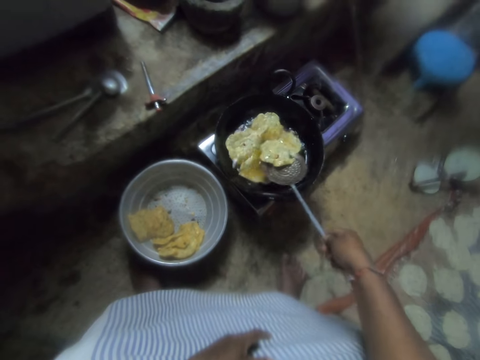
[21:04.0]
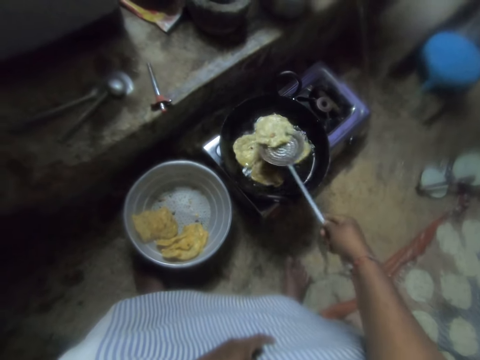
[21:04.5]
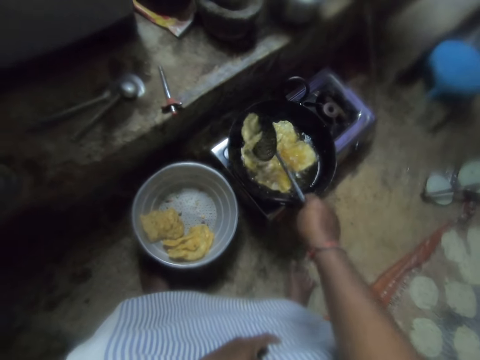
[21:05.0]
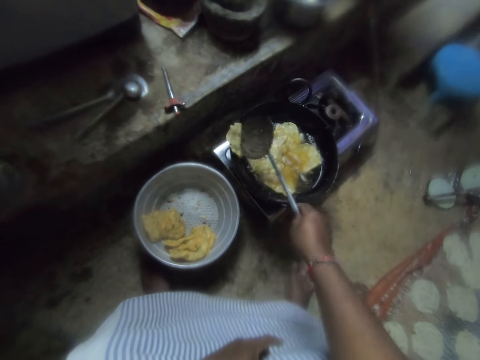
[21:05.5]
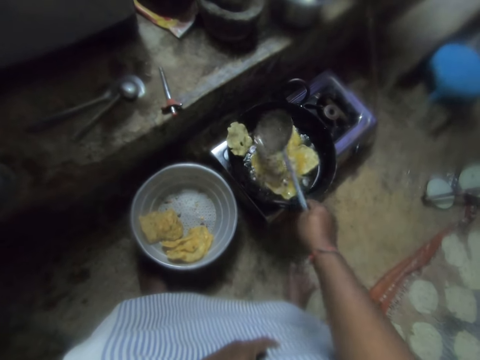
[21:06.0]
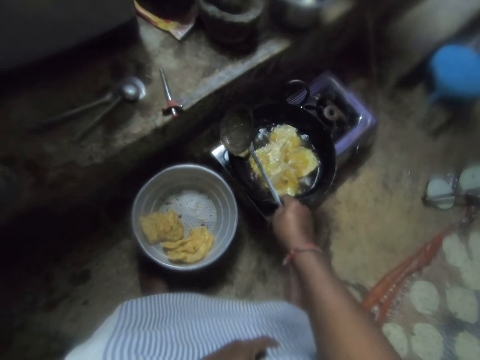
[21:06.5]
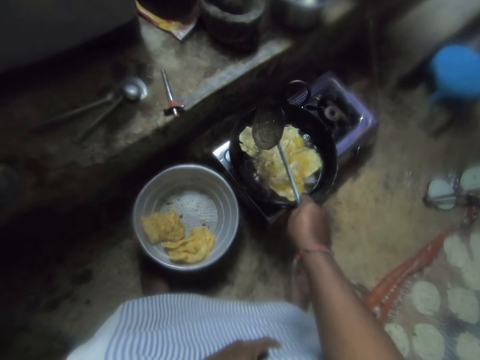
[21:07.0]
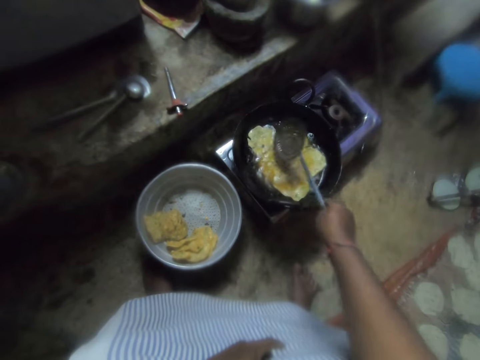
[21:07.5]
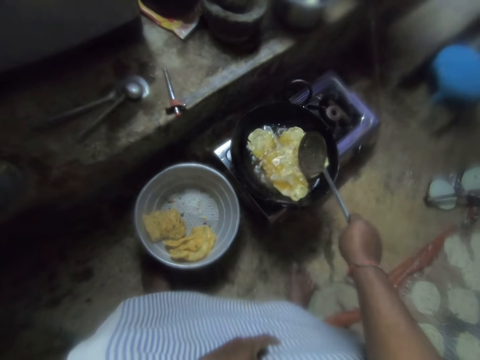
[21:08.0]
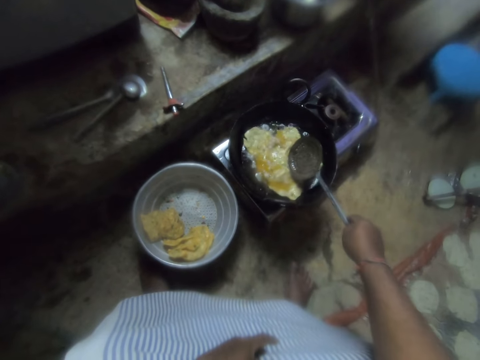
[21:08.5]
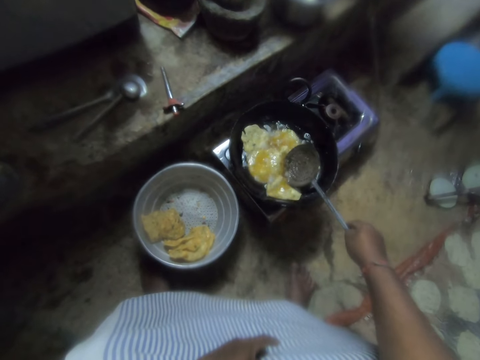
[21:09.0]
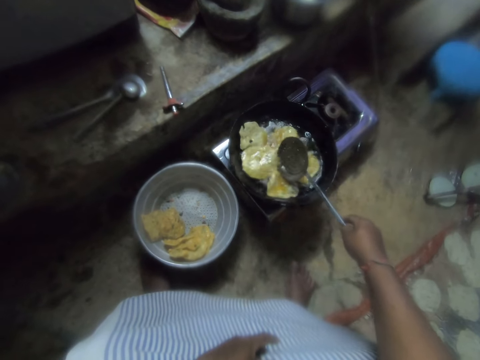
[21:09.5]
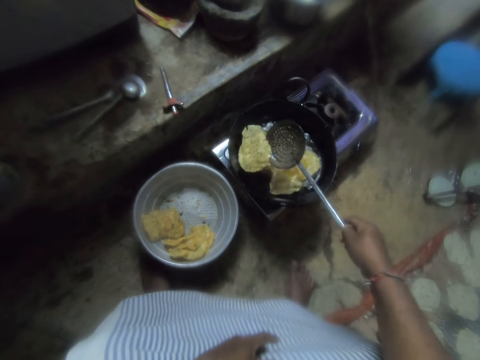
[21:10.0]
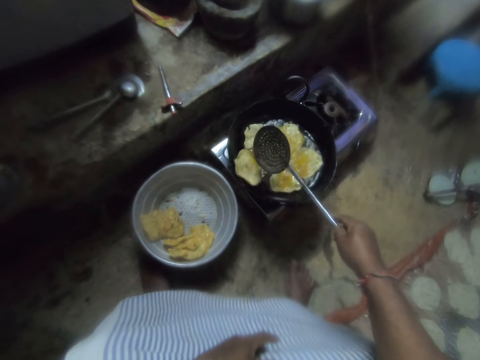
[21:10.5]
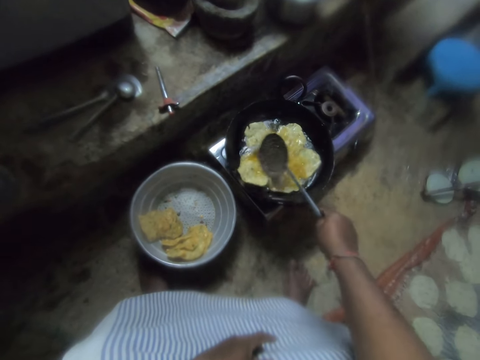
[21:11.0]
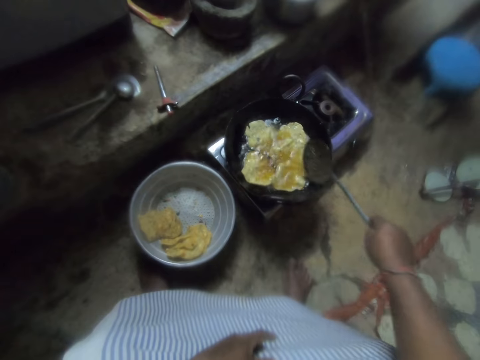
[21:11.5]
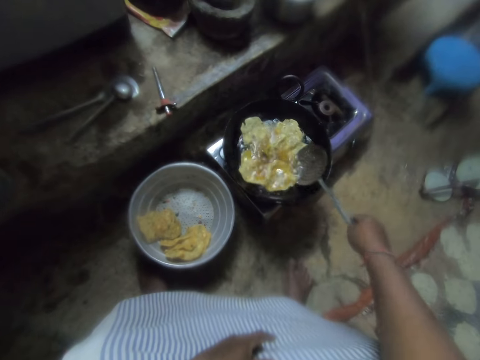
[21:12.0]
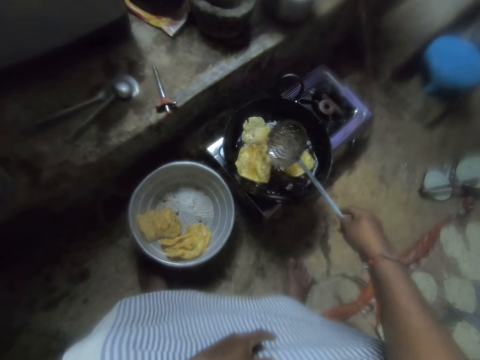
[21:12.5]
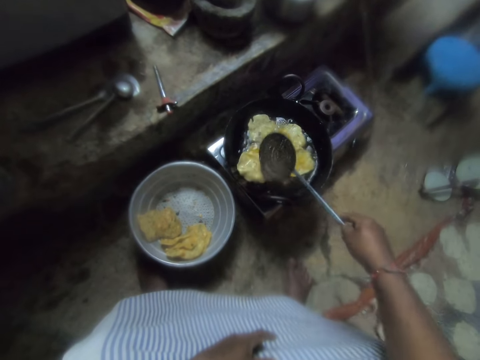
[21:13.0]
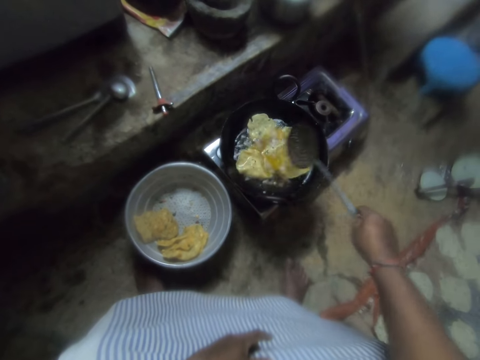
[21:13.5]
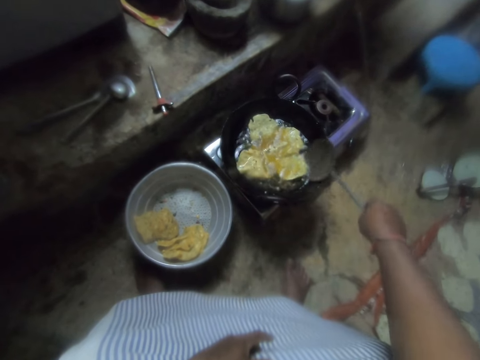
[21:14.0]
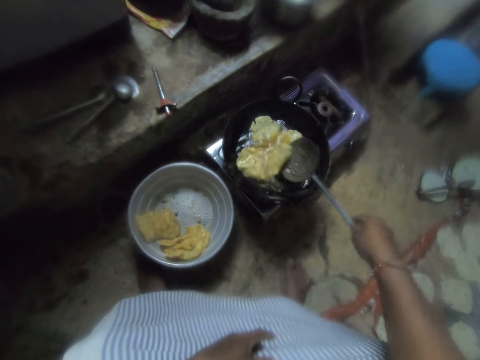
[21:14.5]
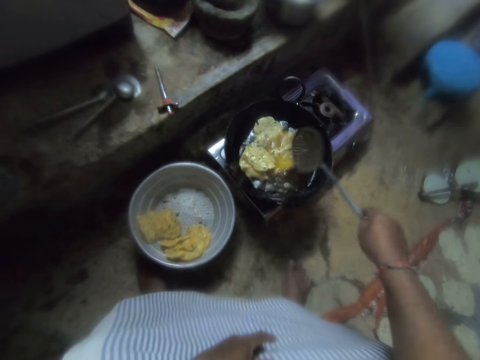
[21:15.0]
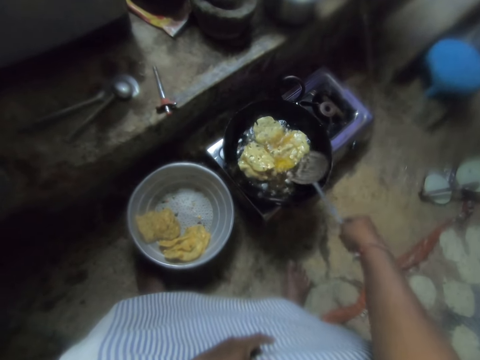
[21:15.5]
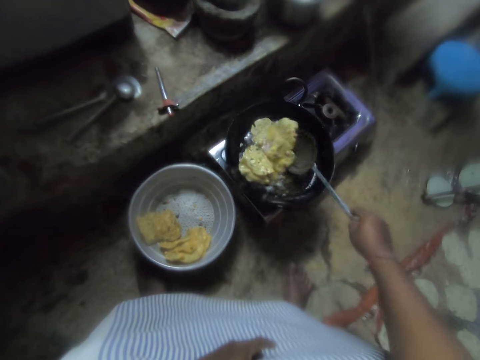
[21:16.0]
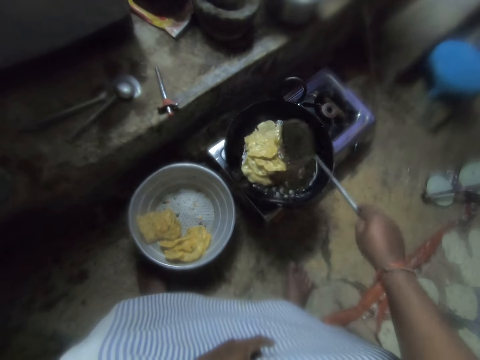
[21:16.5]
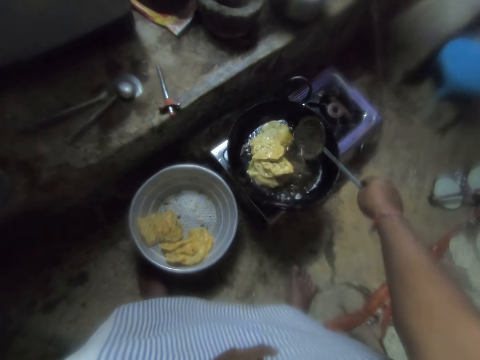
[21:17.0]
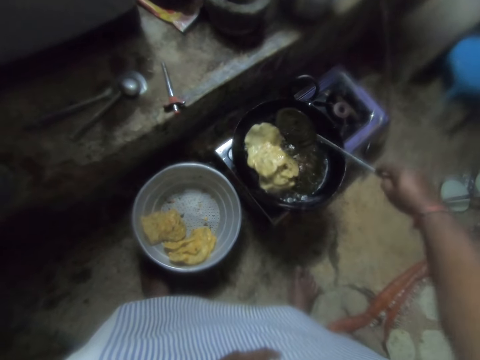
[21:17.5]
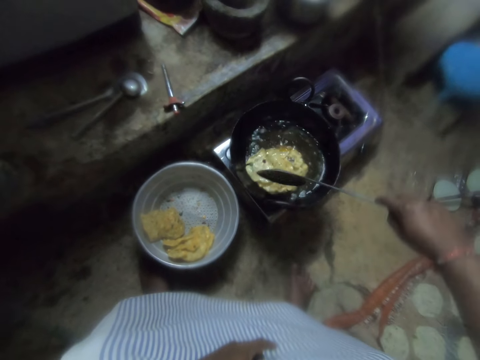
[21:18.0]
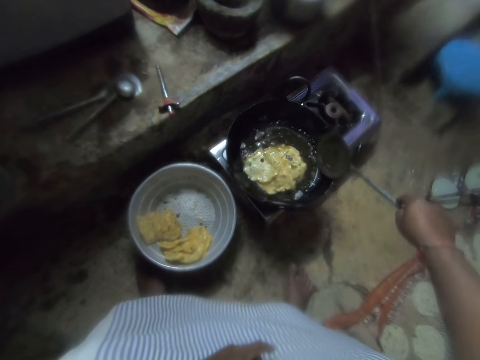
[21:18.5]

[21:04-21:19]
The camera wearer flips the chips in the frying pan with the skimmer. They pack the chips in the frying pan with the skimmer.

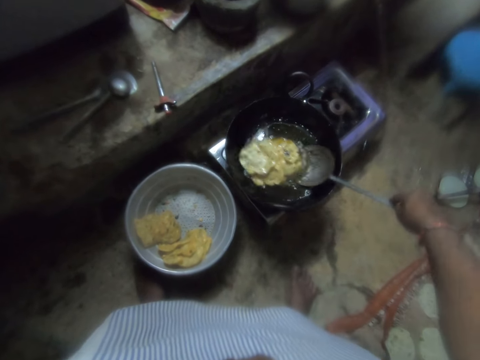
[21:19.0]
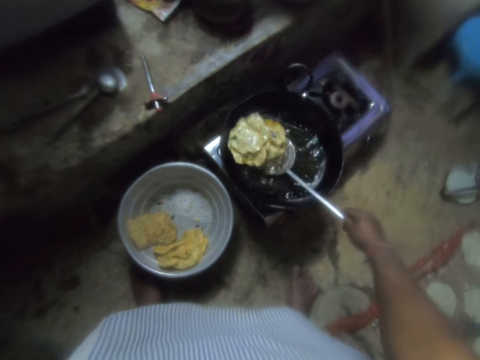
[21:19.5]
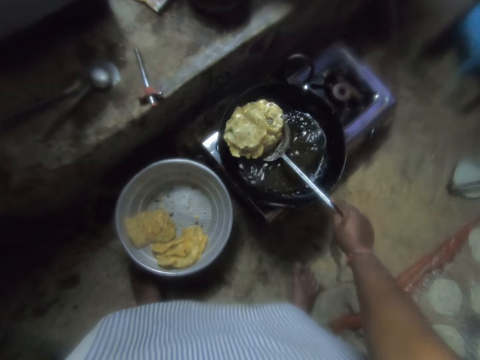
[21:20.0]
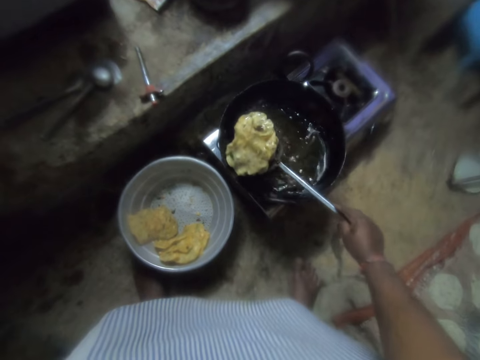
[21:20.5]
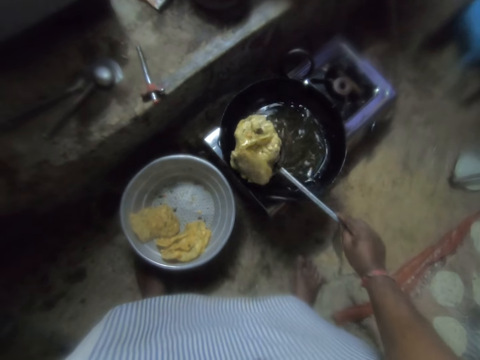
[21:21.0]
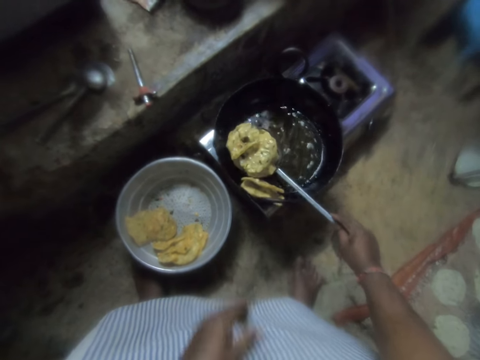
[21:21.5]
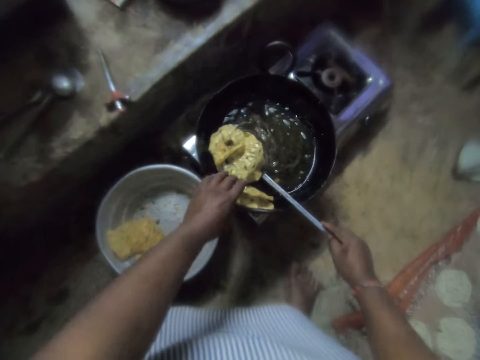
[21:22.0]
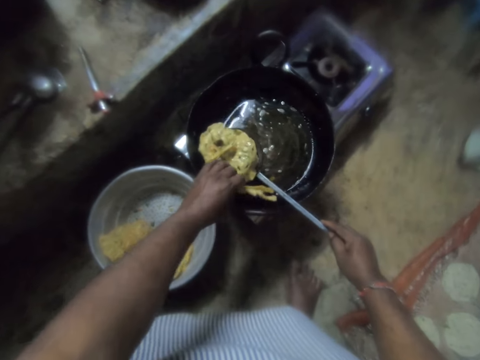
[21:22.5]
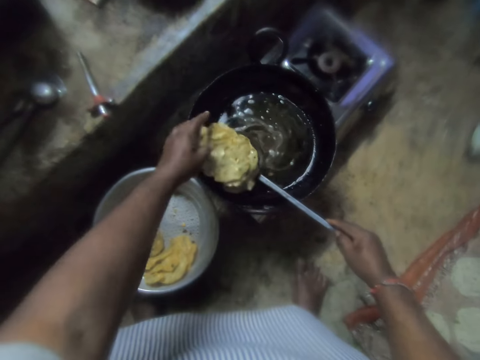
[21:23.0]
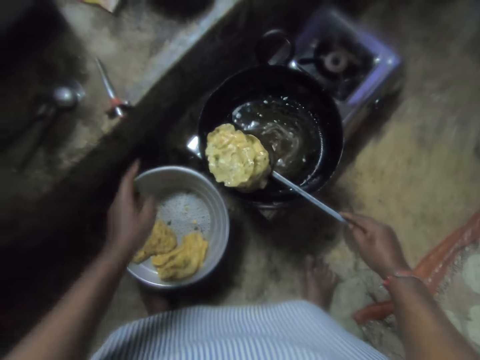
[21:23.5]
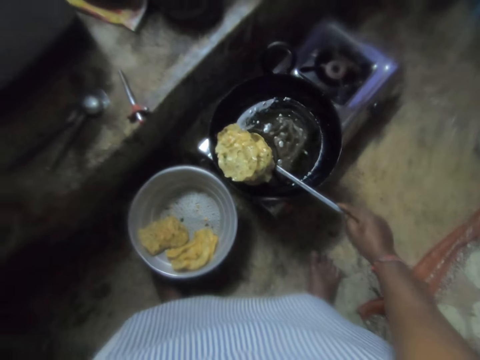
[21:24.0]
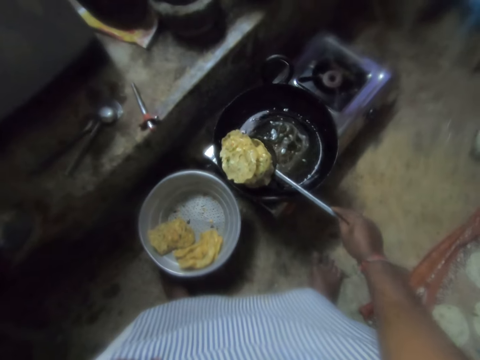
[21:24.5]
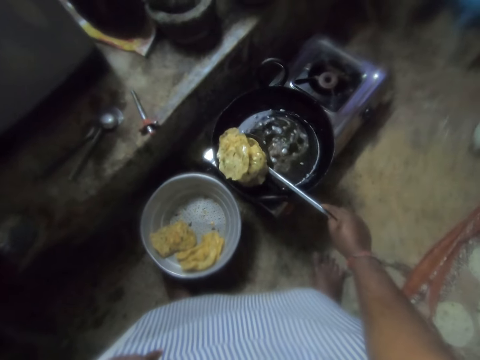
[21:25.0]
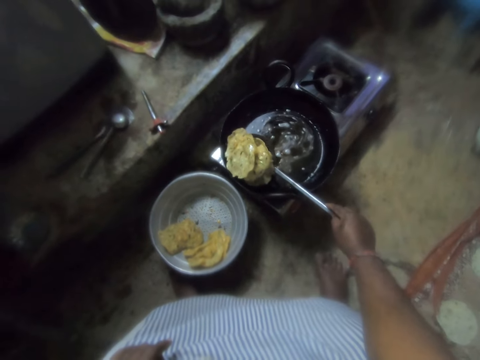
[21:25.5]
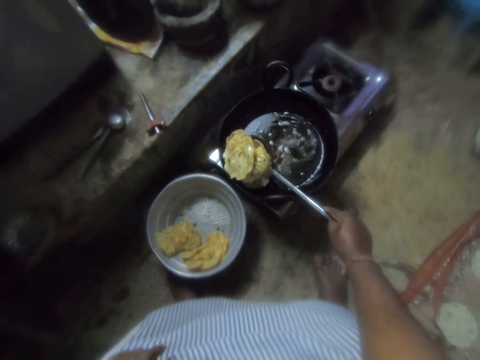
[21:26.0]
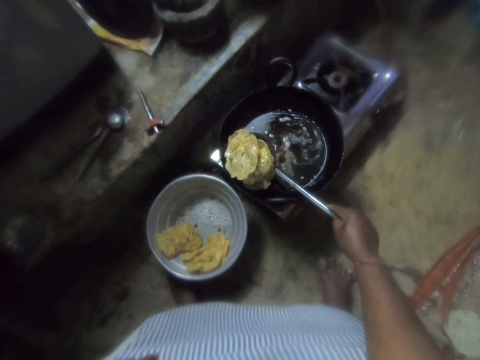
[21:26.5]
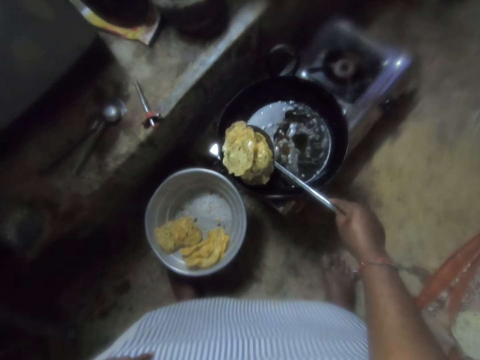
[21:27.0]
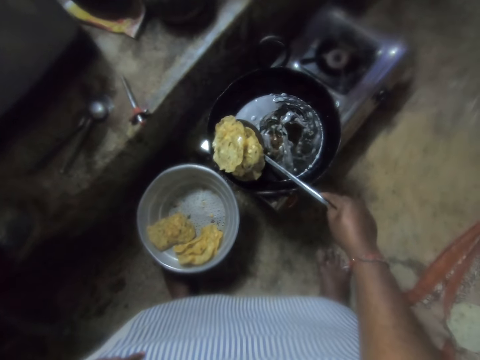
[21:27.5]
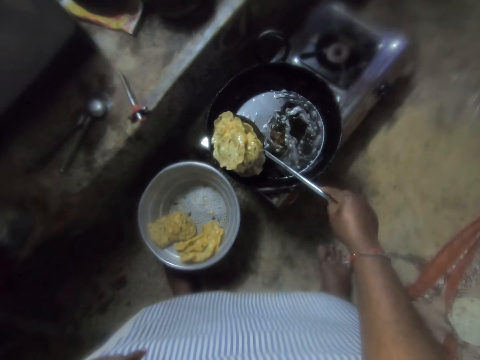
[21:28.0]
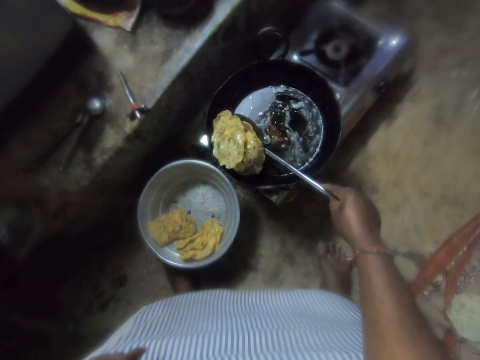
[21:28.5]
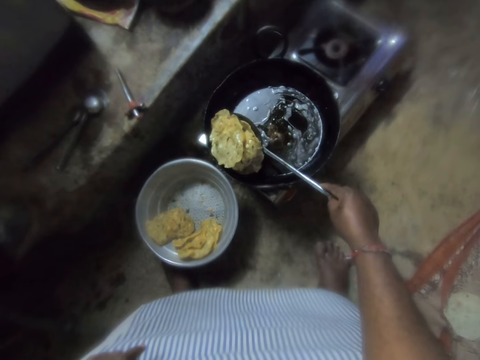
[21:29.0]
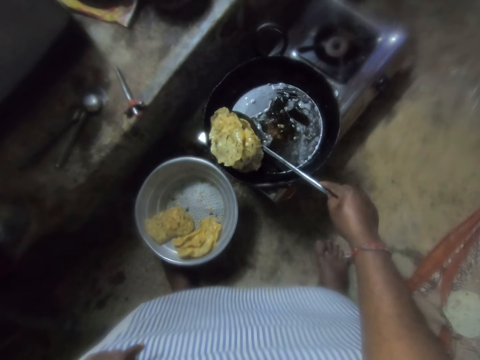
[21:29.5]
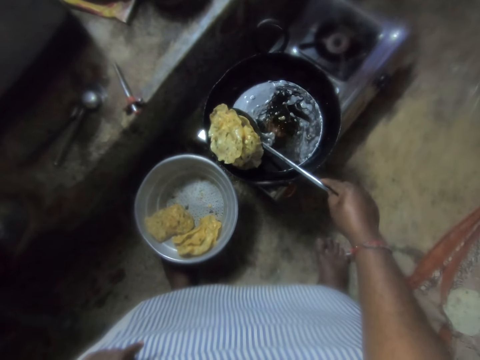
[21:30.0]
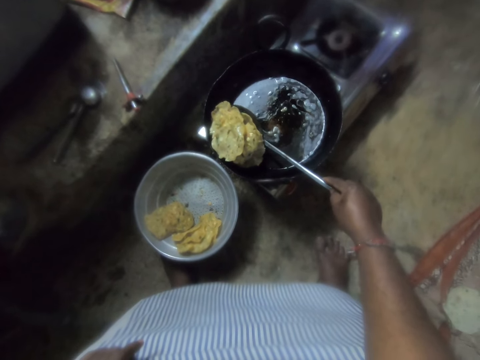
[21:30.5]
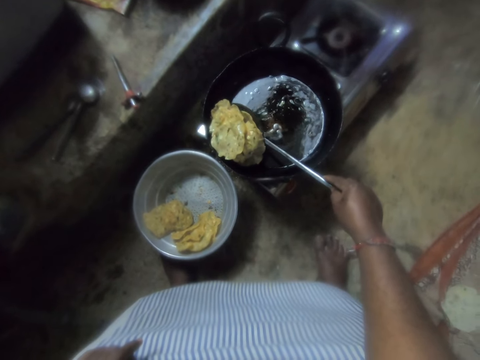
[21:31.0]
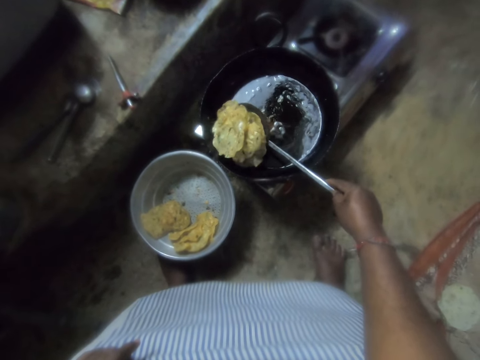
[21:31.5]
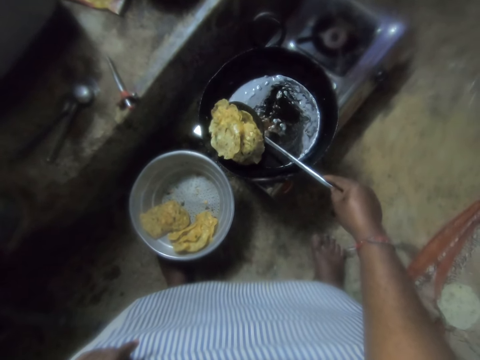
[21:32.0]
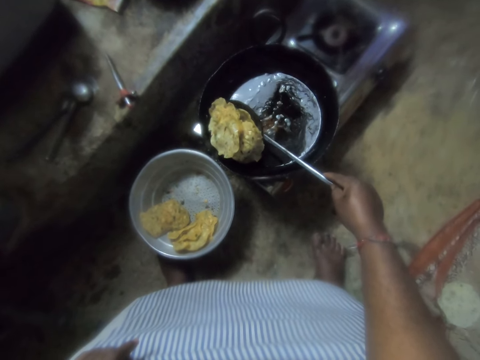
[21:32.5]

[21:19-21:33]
The camera wearer takes the pastry in the frying pan. He packs the chips in the frying pan with the skimmer. He touches the pastry. He picks chips from the side of the skimmer with his left hand, and places the chips on the skimmer with his left hand. He holds the pastry with the spoon.
